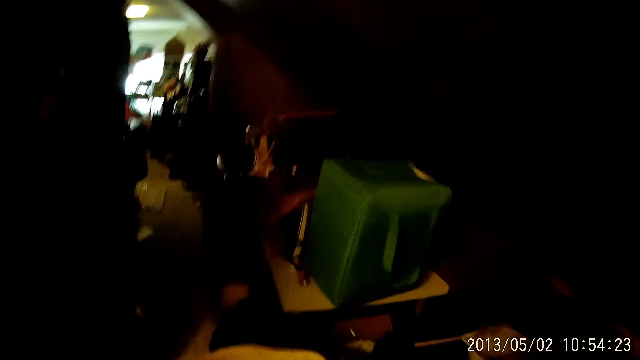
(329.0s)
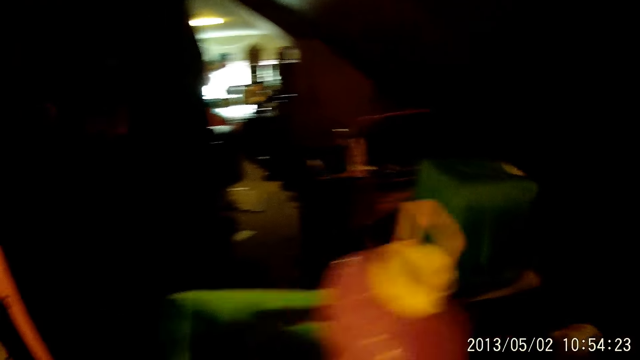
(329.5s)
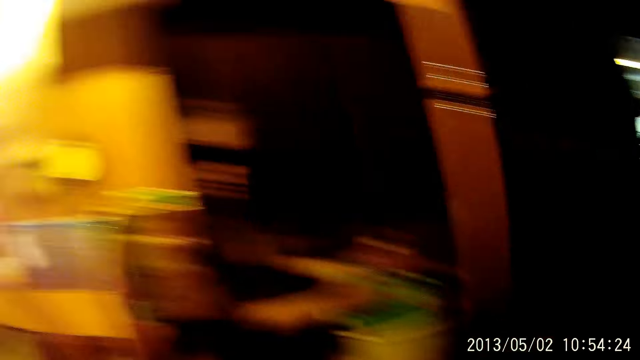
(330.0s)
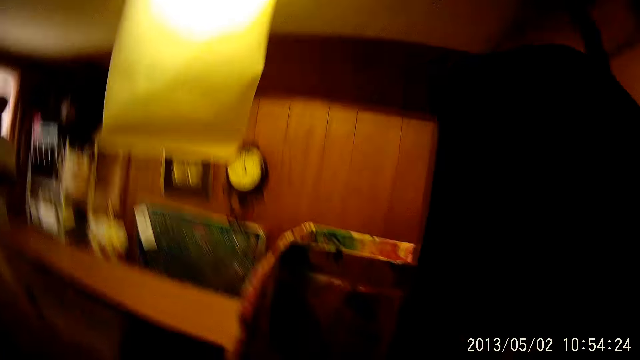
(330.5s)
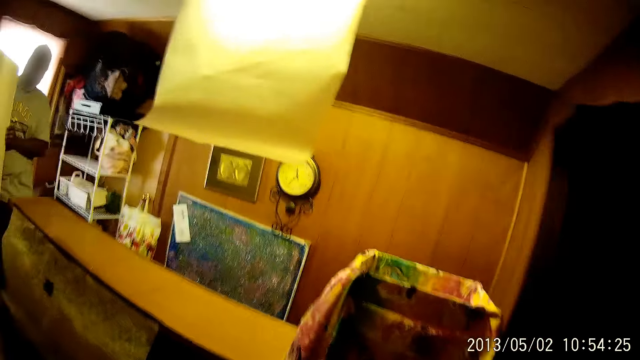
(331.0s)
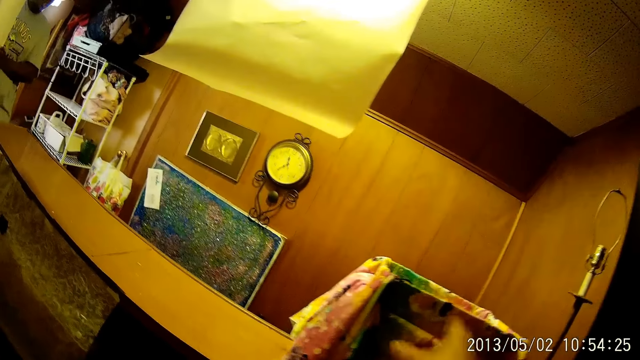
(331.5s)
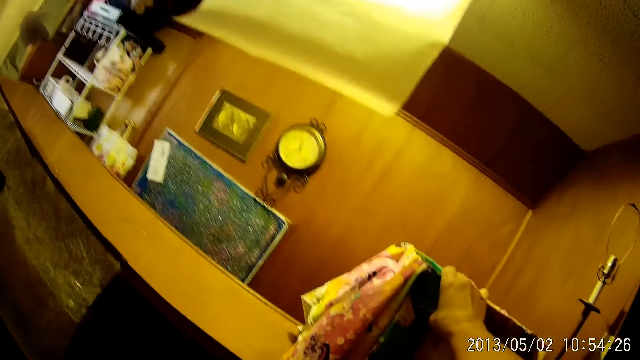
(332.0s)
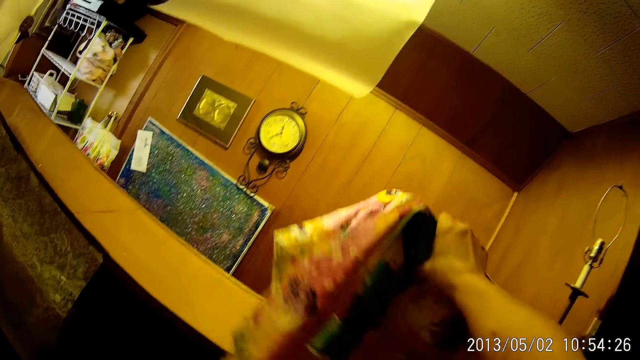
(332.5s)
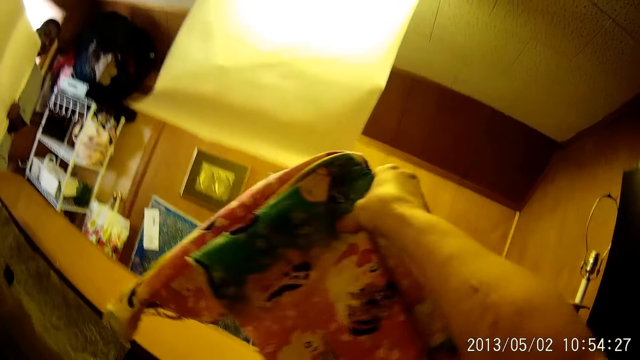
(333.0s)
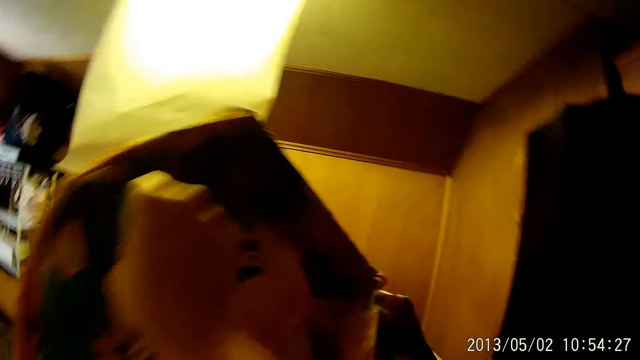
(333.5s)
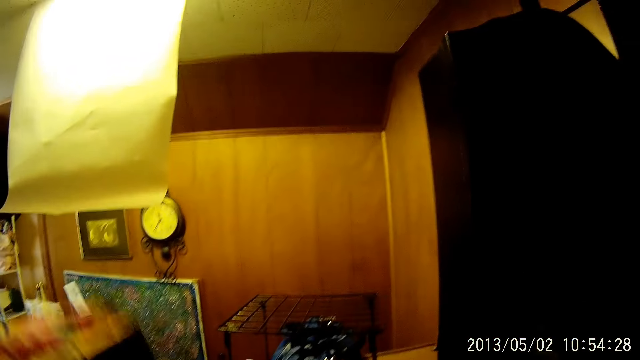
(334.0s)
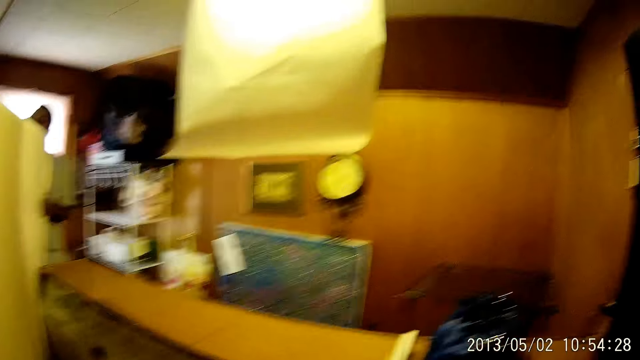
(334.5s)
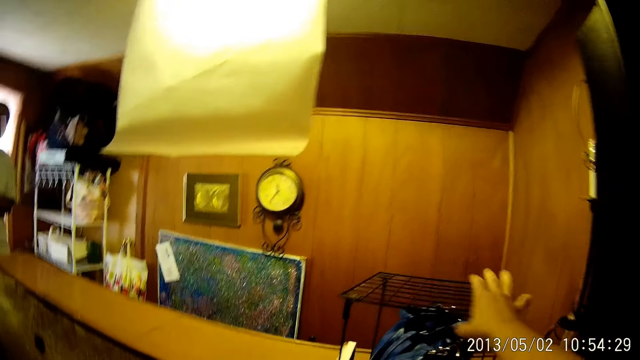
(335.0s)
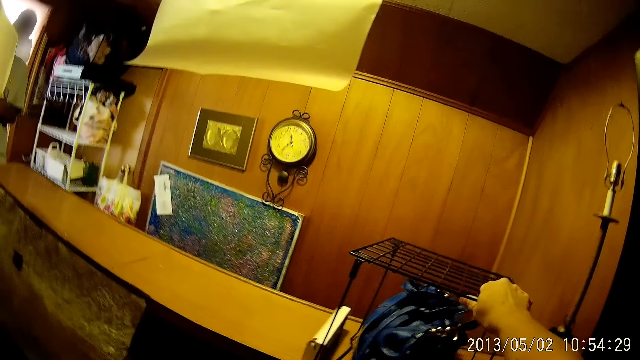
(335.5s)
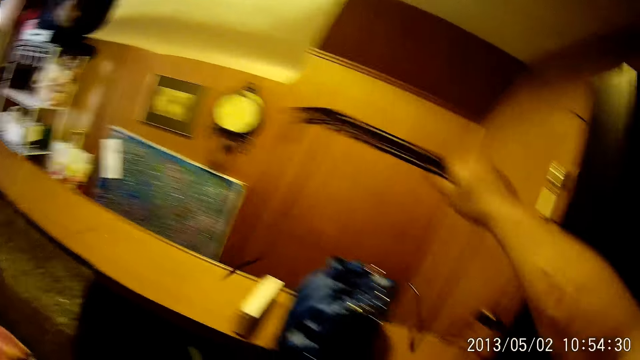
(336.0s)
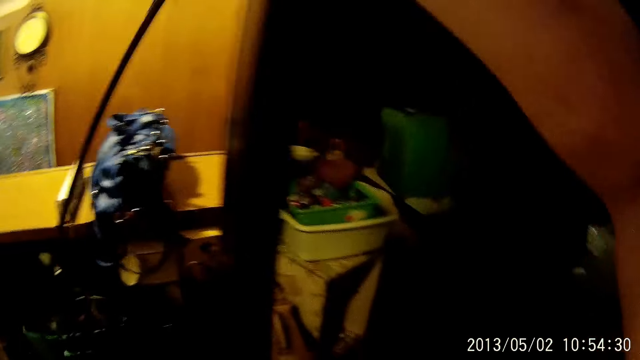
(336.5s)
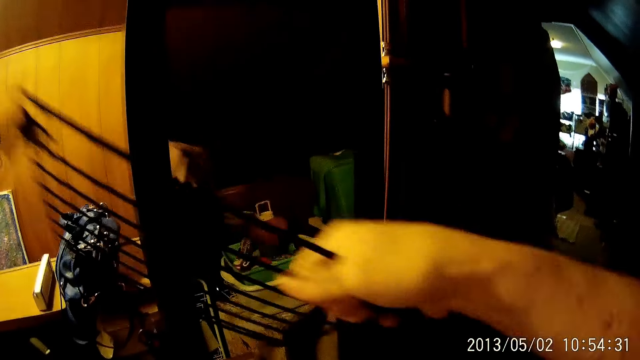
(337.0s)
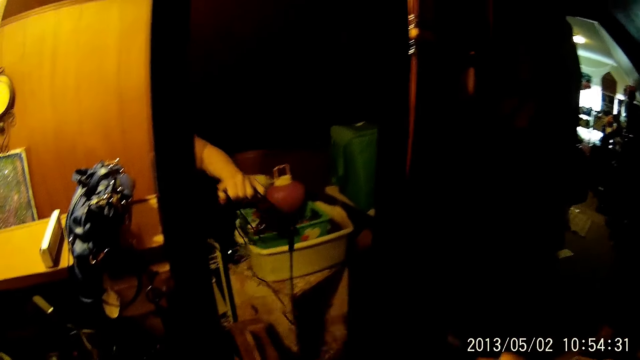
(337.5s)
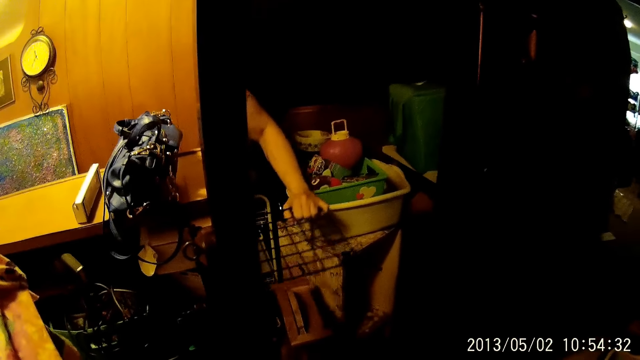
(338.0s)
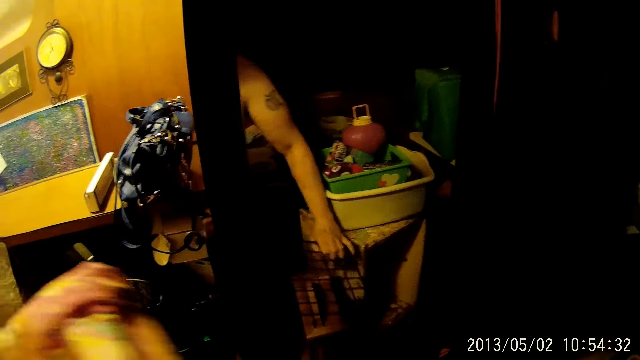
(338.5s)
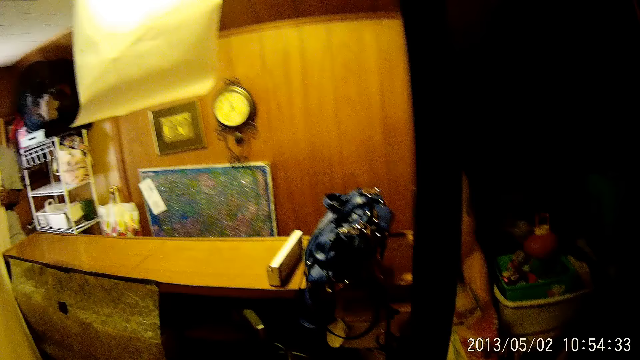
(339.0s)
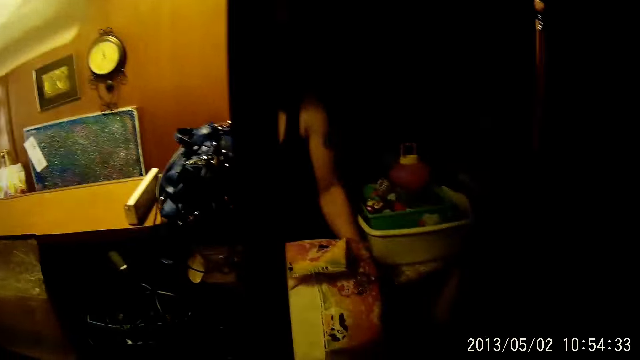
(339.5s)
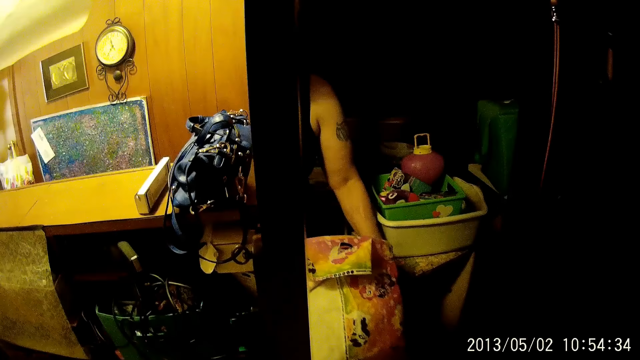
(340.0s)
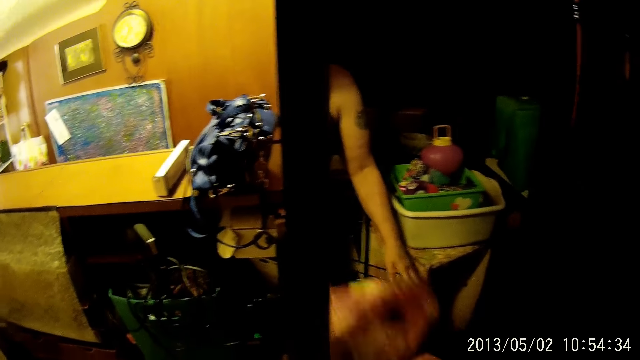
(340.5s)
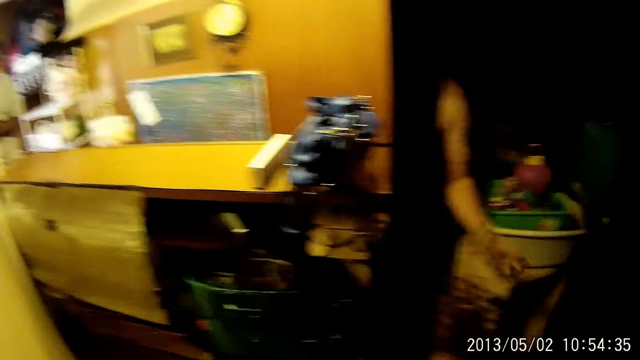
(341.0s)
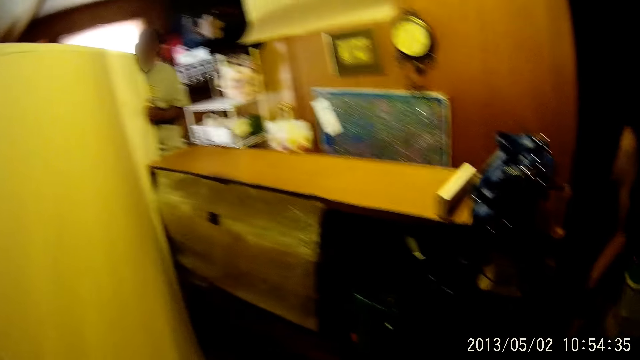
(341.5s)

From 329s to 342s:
The camera wearer removes the covered stool from an iron table with his right hand. He picks up the utensils rack. He removes the iron table from the cabinet with his right hand. He picks up the stand. He drops the iron table on the floor with his right hand. He drops the covered stool on top of the iron table with his left hand.

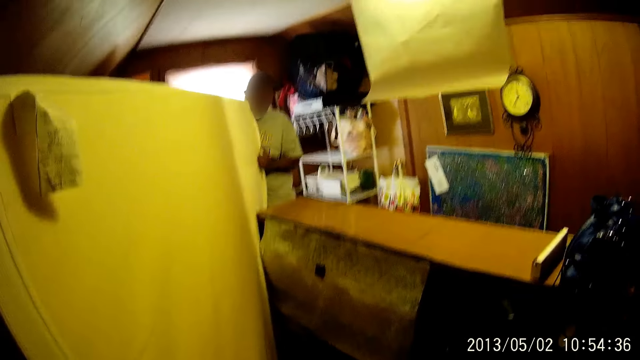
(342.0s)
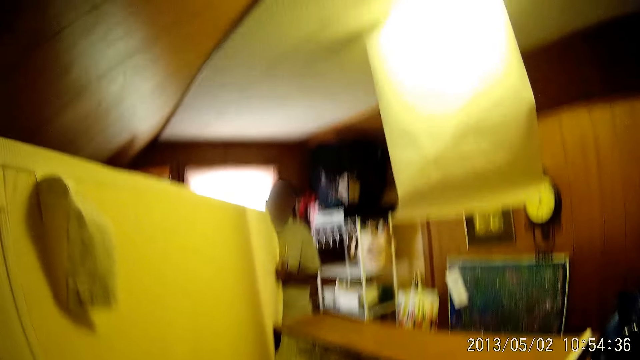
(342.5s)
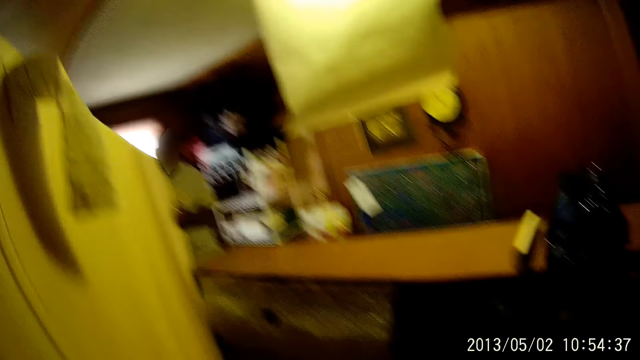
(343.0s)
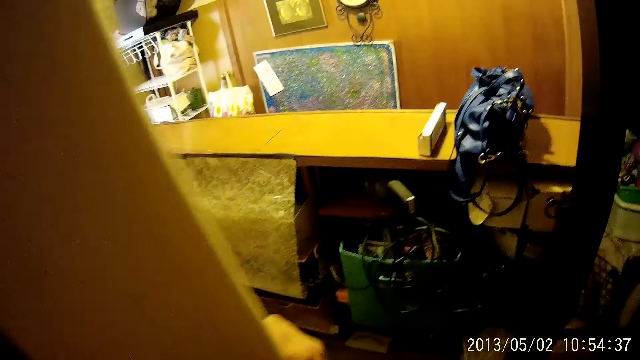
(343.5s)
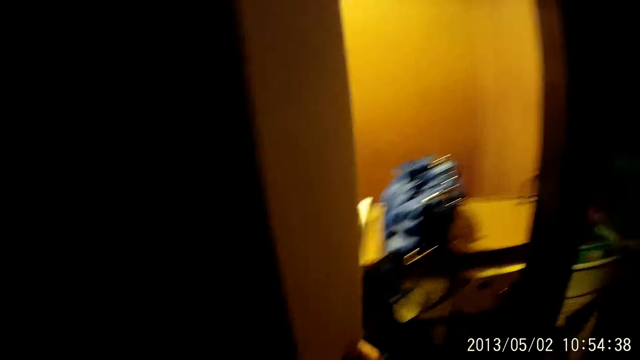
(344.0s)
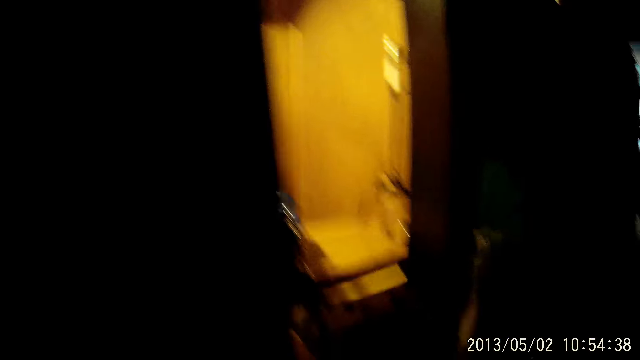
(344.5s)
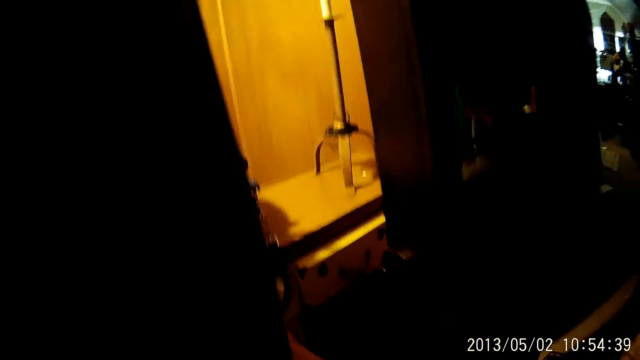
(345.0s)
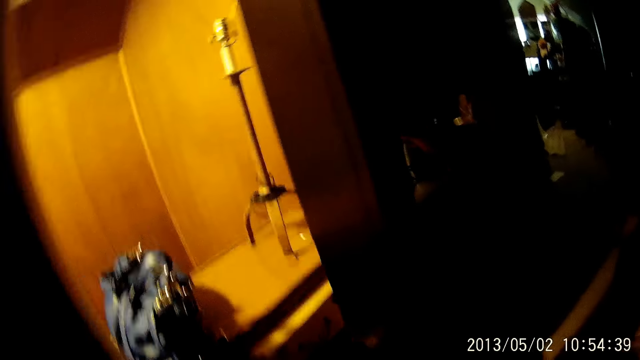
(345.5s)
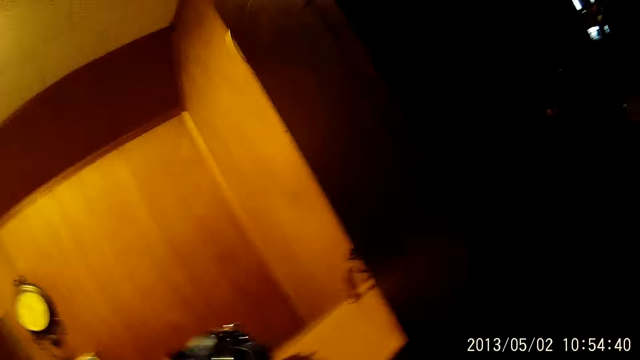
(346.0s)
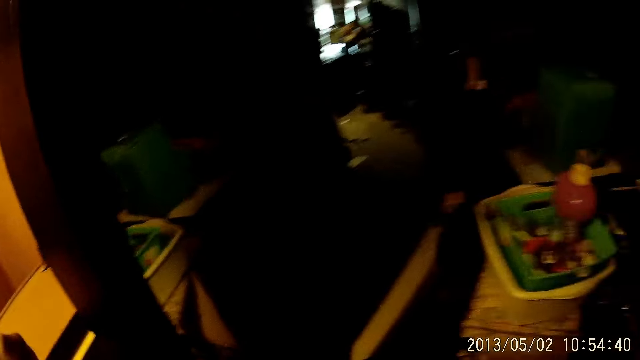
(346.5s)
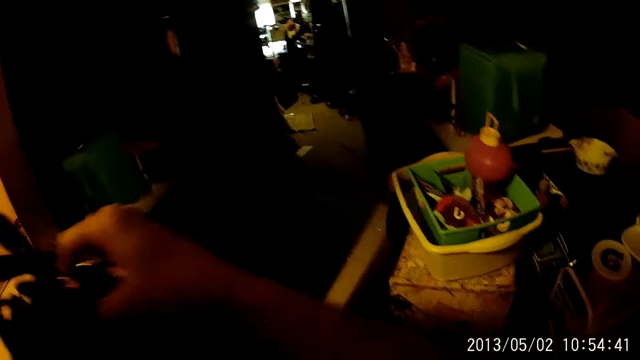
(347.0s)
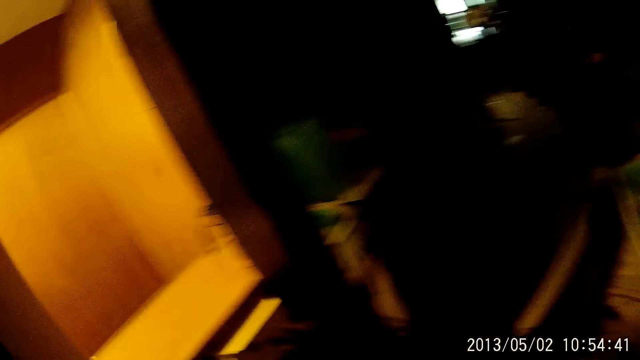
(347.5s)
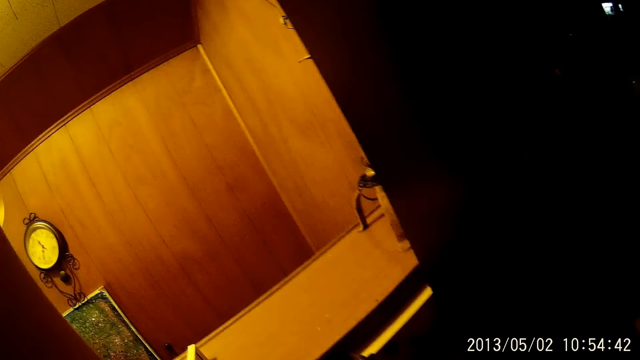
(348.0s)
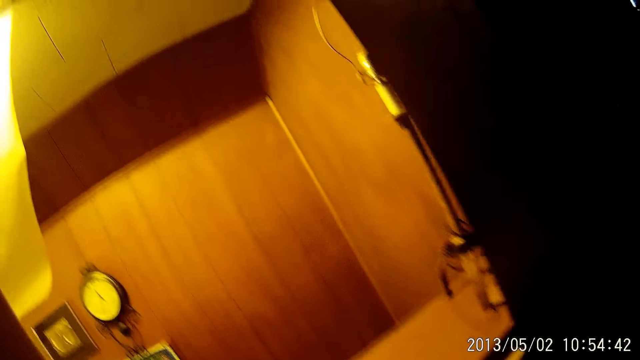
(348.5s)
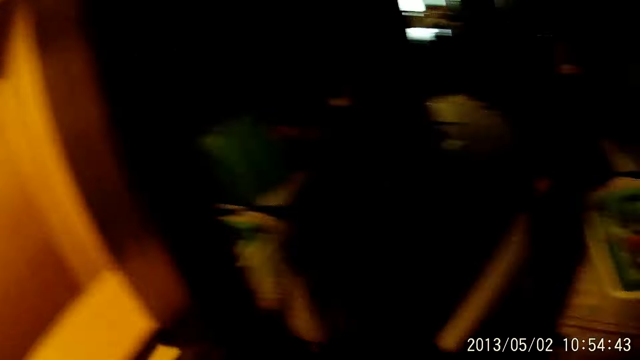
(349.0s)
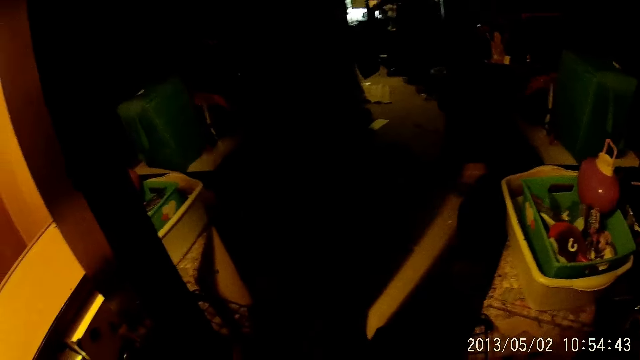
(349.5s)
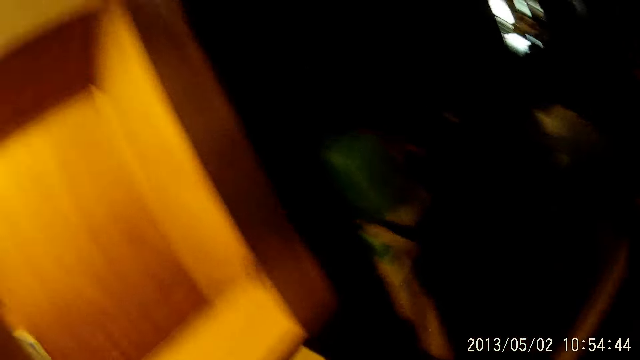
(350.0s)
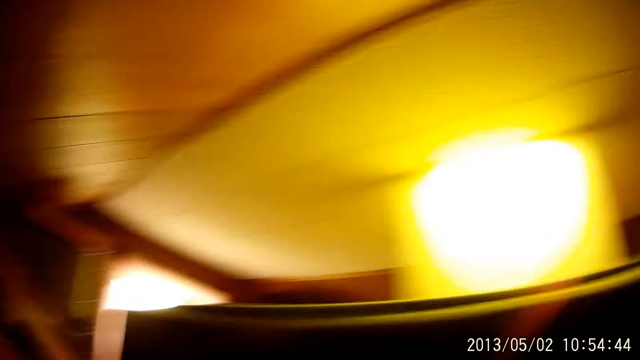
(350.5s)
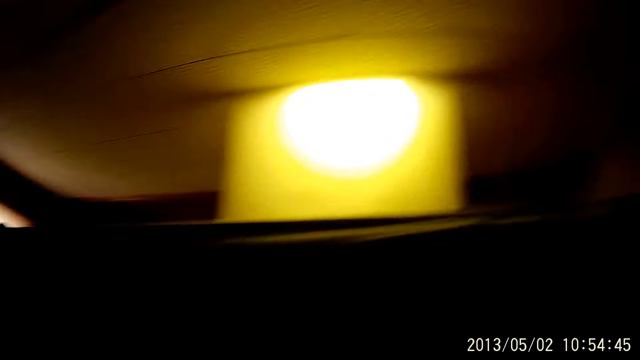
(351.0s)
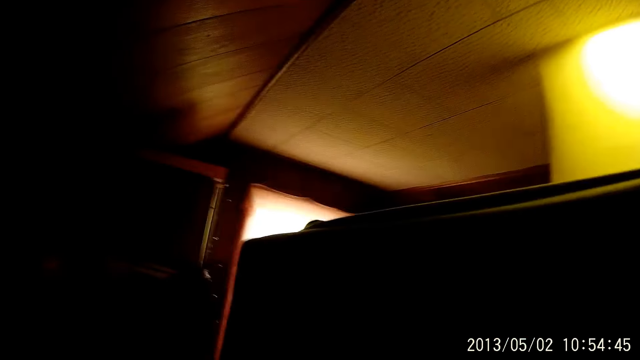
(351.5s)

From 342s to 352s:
The camera wearer adjusts the position of a mattress with both hands. He touches the mattress. He removes a bag from the cabinet with his right hand. He moves around.
